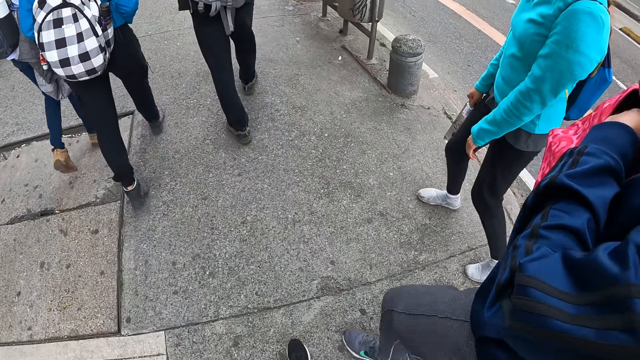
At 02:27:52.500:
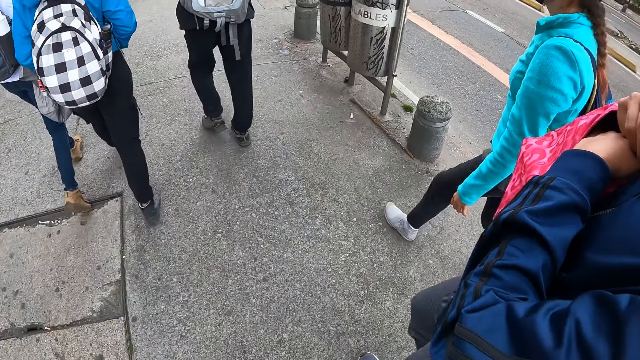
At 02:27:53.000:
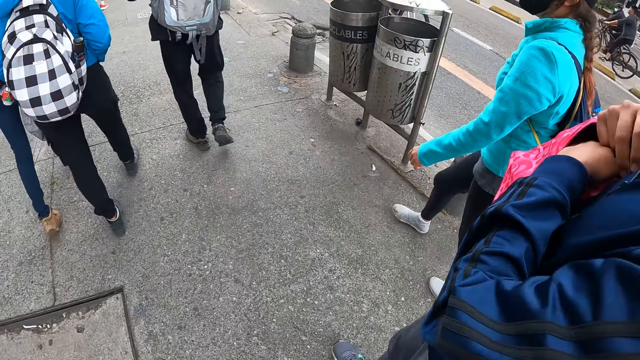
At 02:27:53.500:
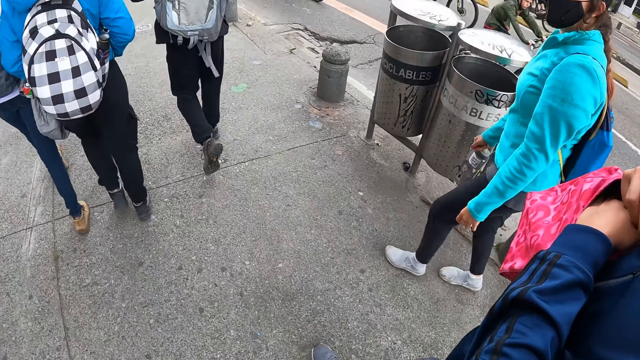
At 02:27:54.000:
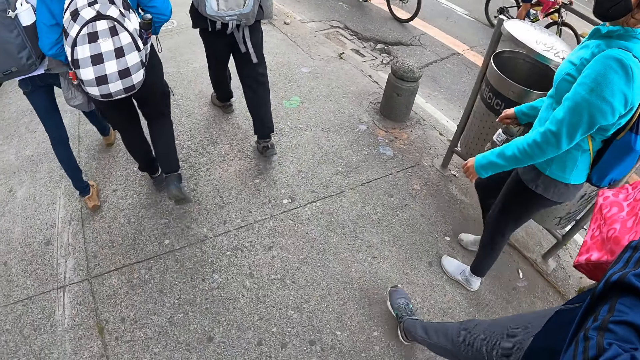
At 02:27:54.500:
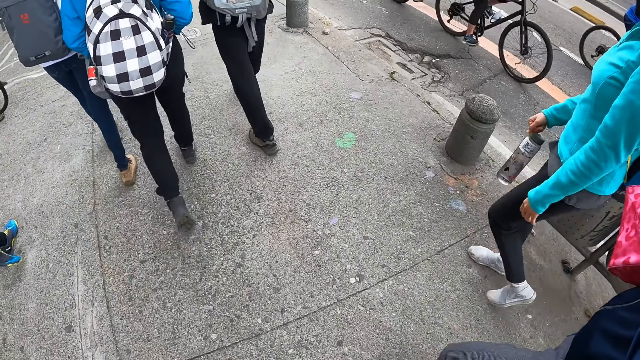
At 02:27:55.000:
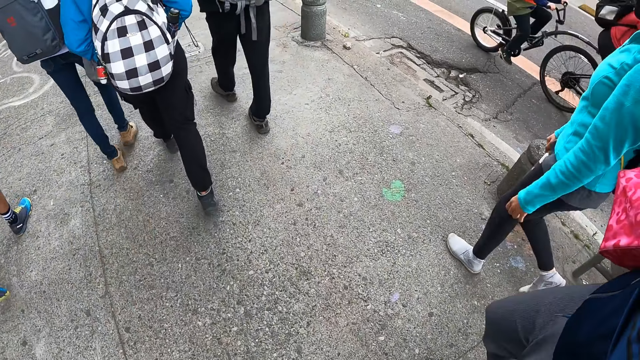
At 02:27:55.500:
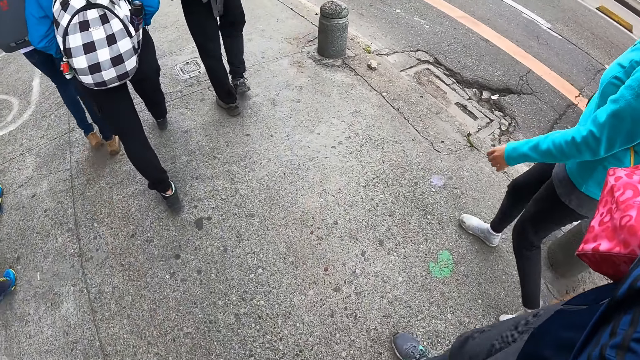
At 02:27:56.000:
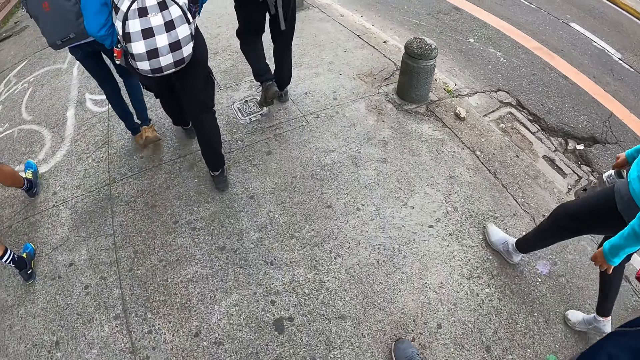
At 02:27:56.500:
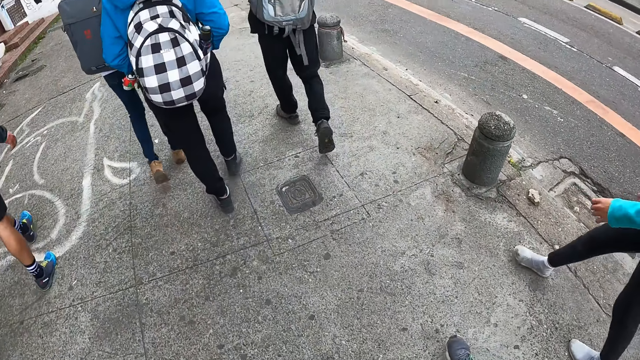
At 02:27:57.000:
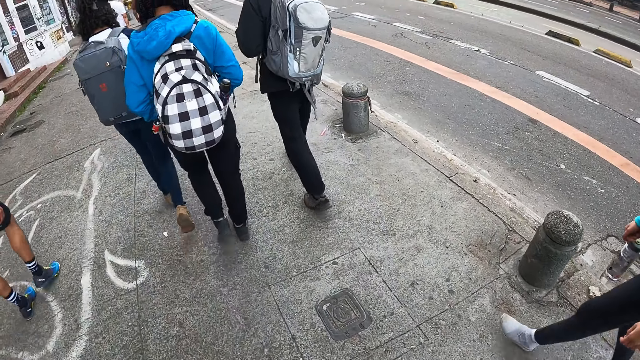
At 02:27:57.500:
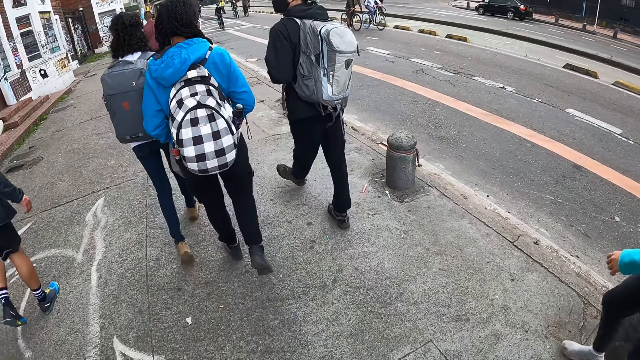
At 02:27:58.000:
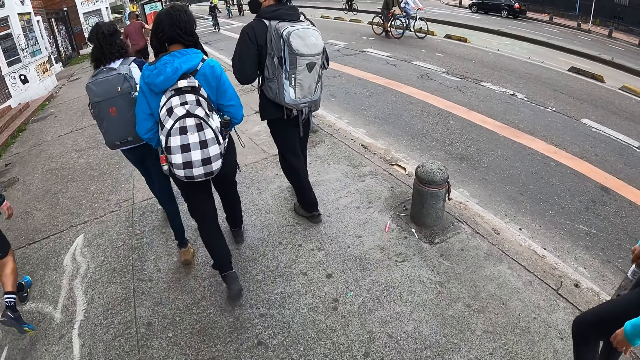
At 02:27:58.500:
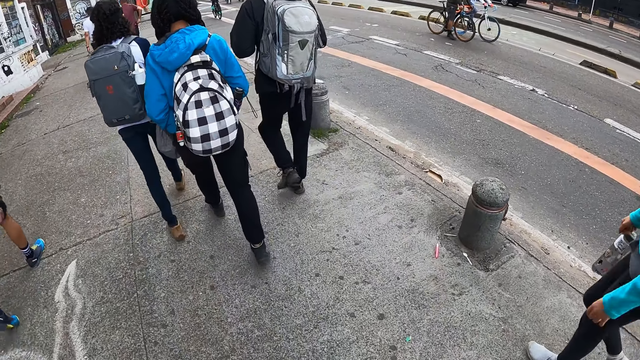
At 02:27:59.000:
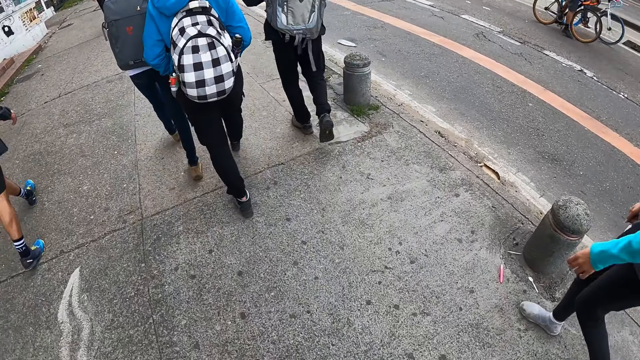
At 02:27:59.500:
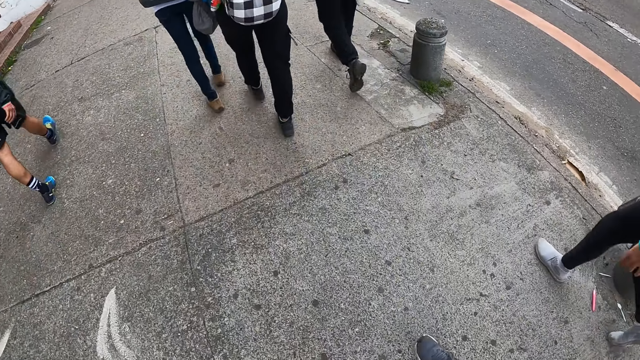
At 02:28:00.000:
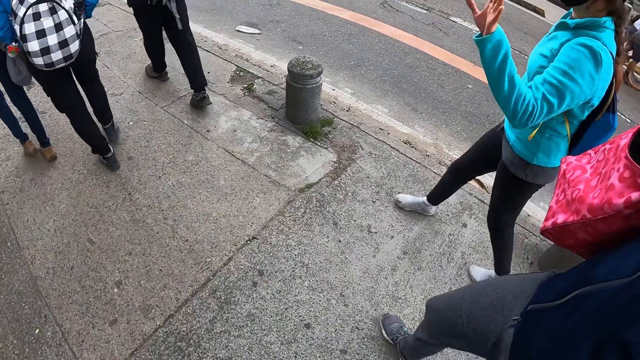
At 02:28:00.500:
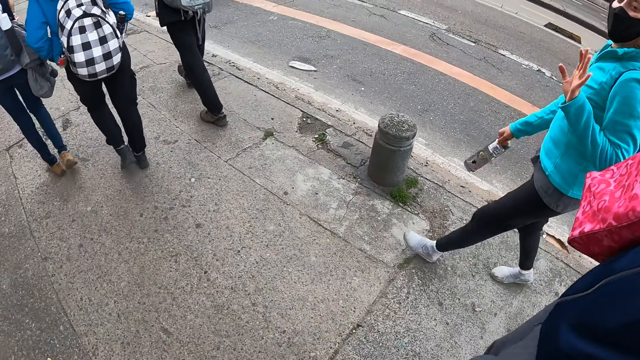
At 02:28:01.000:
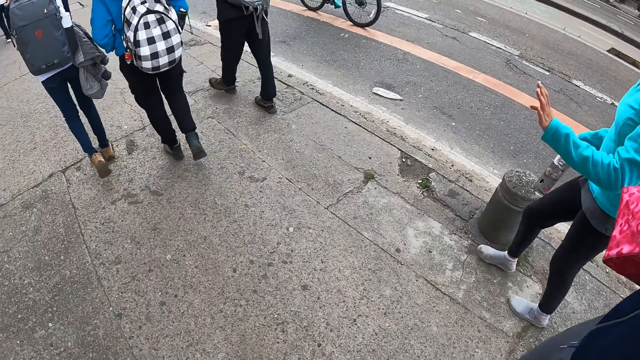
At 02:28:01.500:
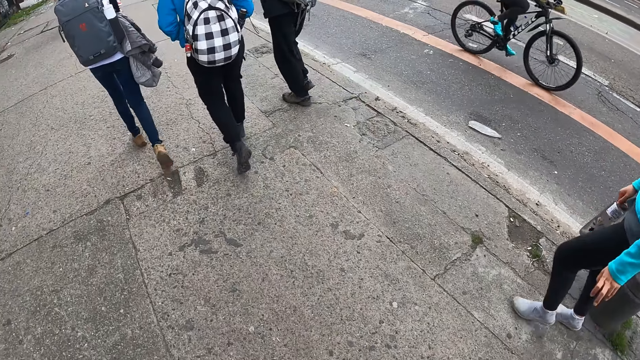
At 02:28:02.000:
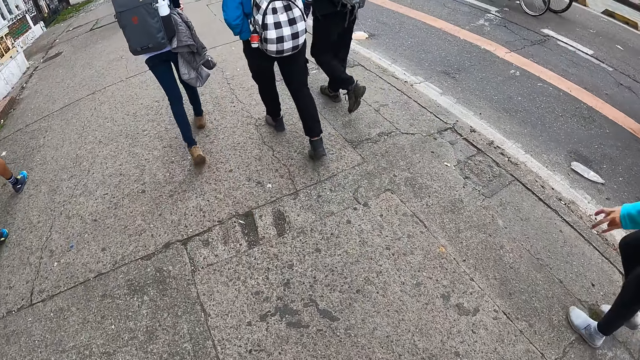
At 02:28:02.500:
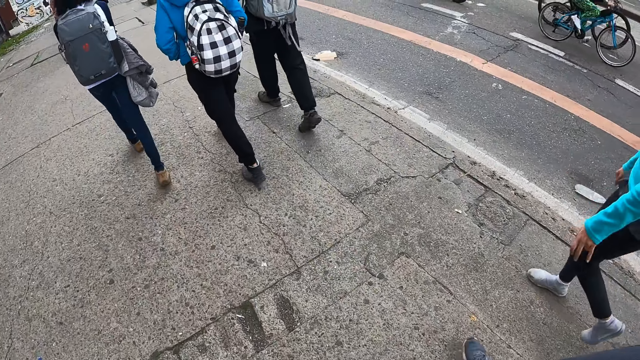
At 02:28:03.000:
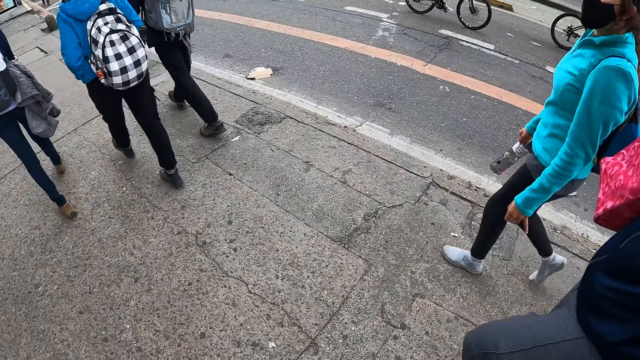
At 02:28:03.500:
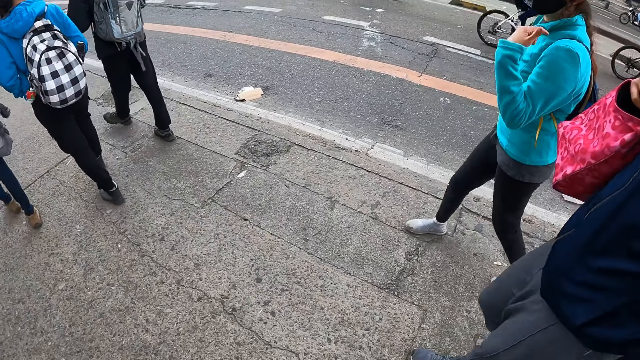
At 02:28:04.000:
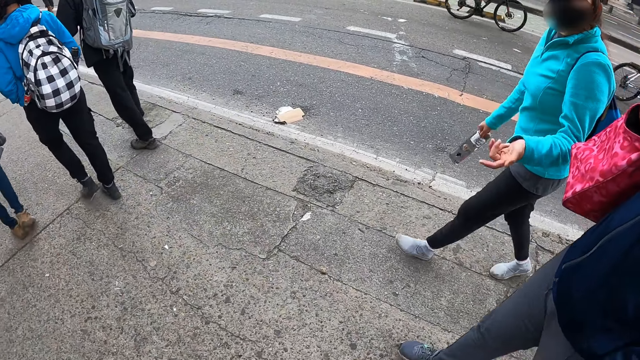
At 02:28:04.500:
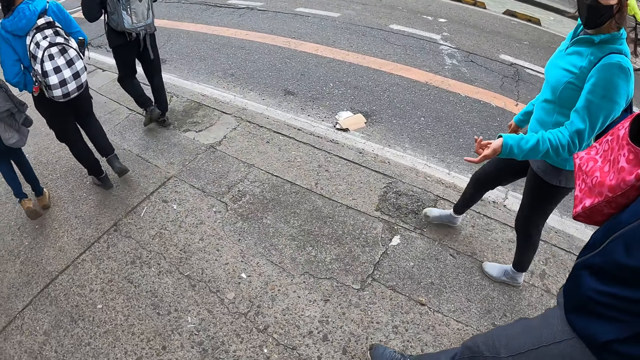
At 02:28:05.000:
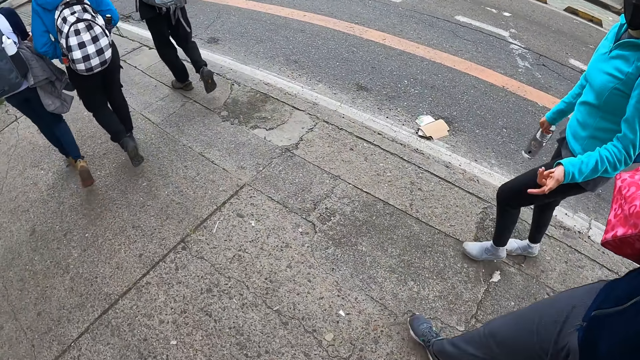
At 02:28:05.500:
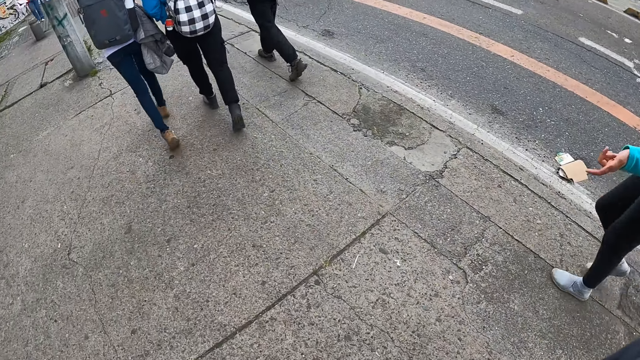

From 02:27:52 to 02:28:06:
The camera wearer walks on a walkway with the other people. They look at a girl.

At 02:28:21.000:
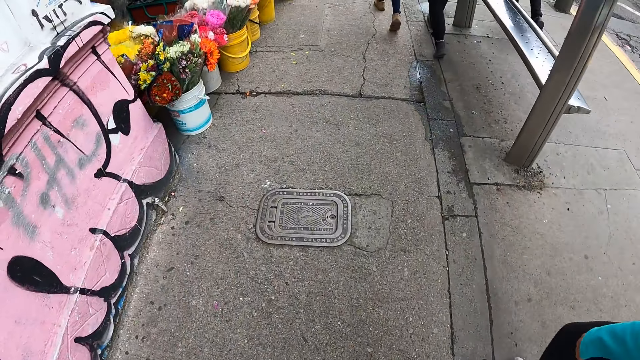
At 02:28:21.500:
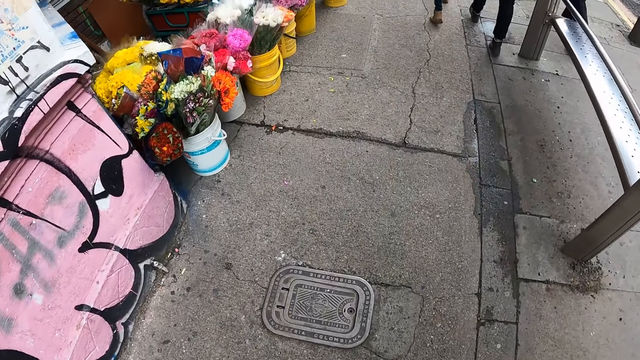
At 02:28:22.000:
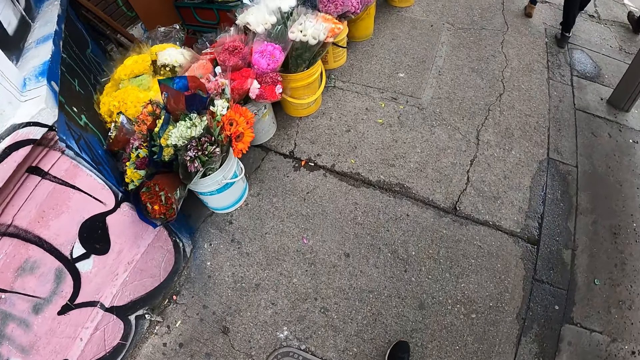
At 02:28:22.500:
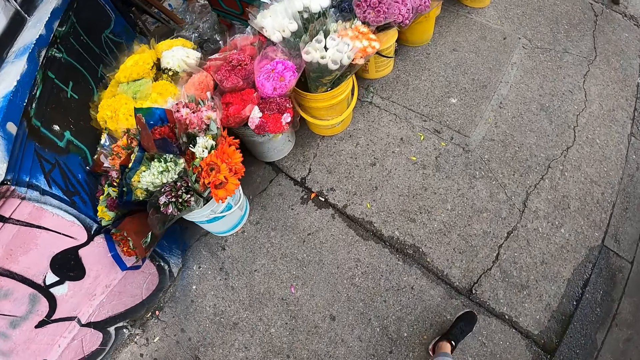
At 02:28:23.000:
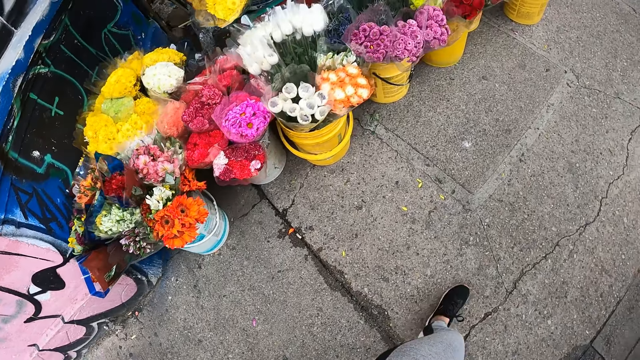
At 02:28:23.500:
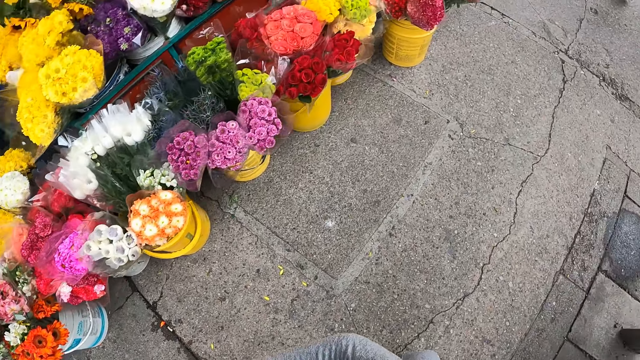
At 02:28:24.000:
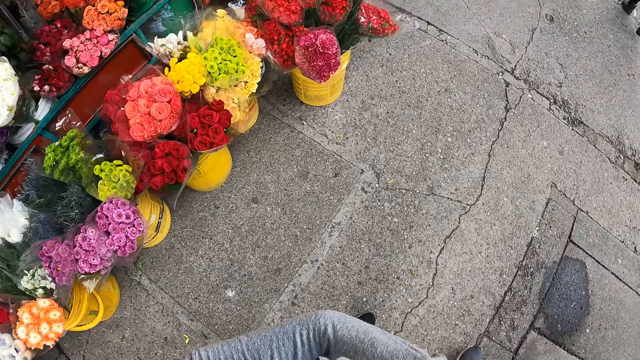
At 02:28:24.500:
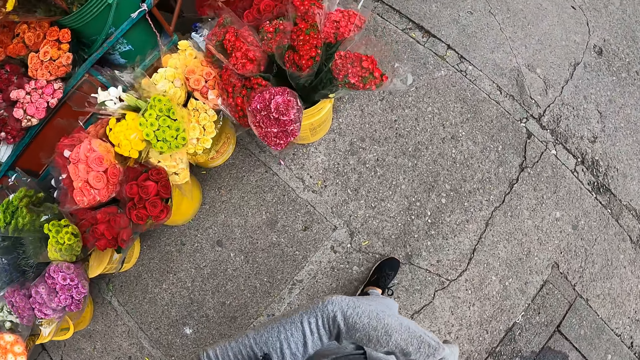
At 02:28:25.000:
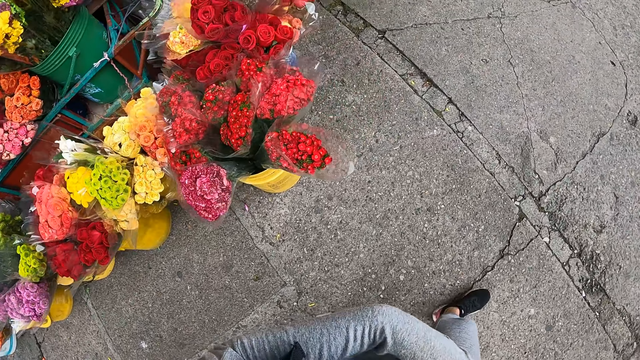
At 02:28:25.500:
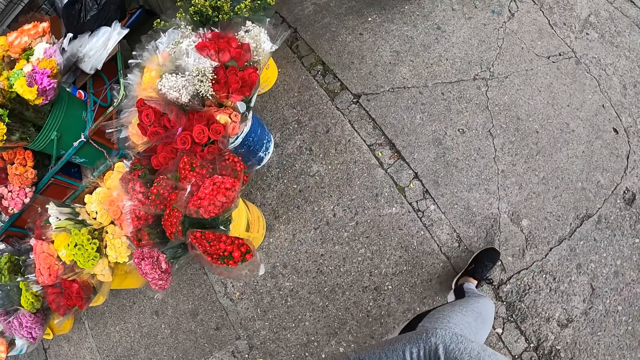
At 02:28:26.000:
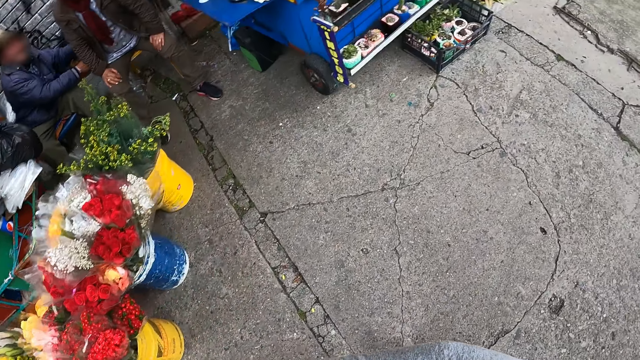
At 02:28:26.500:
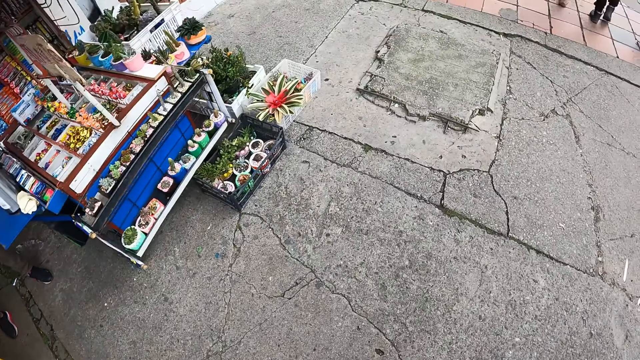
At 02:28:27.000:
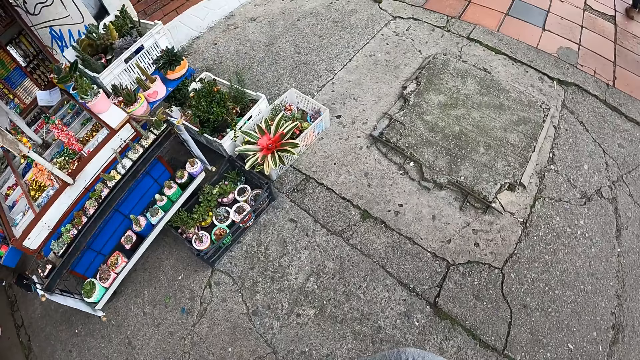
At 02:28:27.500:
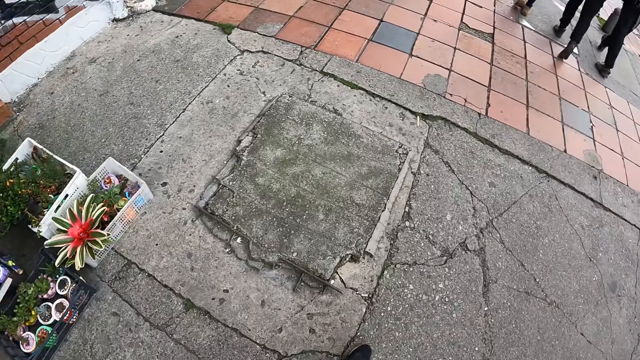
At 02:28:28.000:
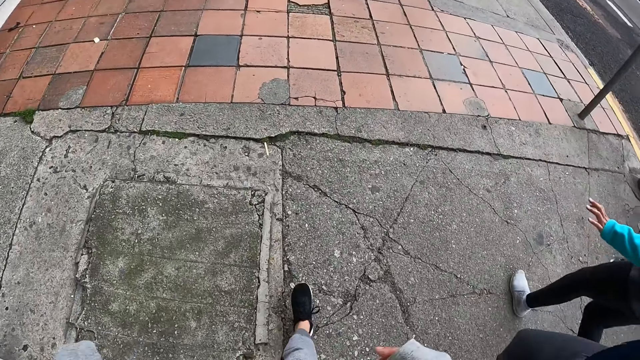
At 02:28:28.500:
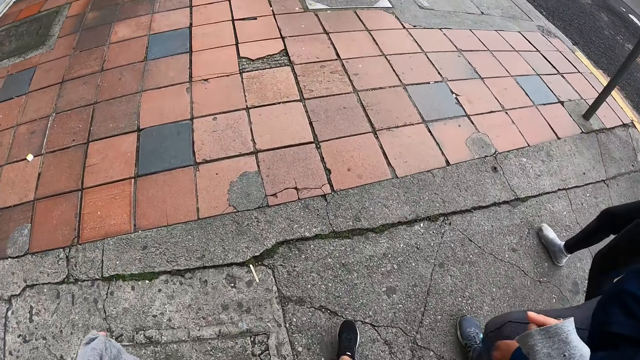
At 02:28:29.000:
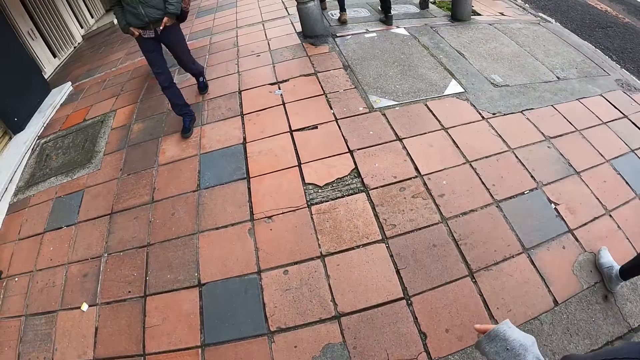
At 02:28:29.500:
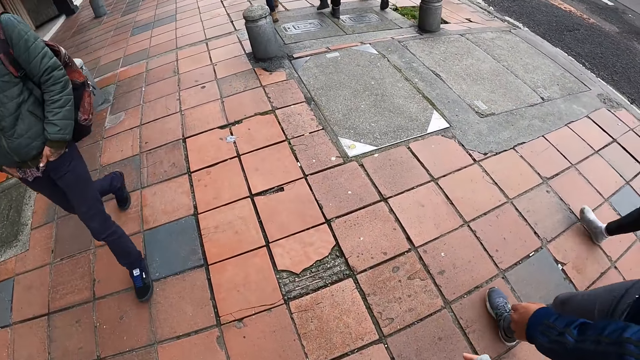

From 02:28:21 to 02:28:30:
The camera wearer looks at the flowers.
